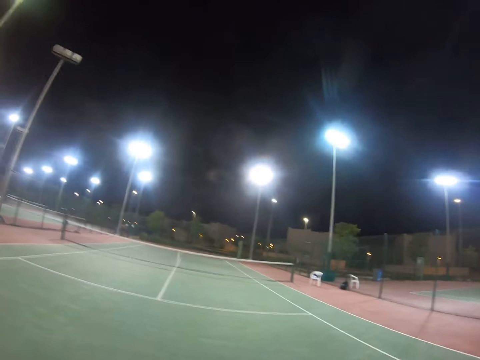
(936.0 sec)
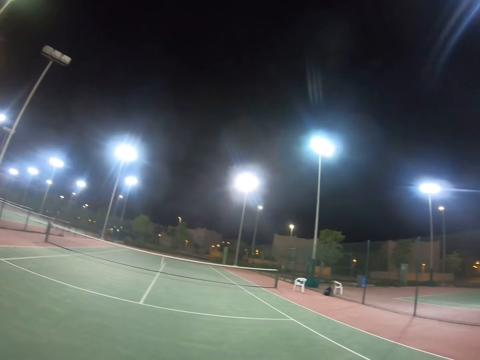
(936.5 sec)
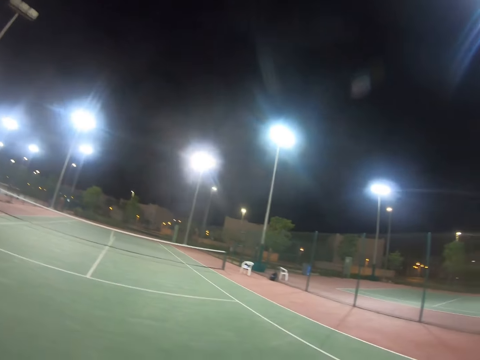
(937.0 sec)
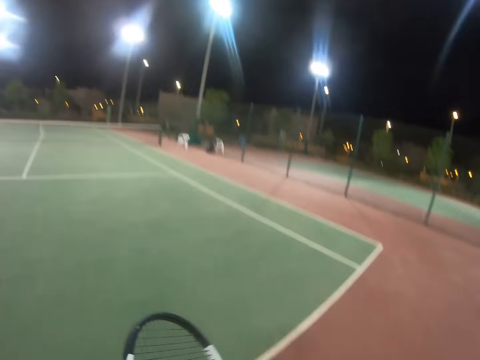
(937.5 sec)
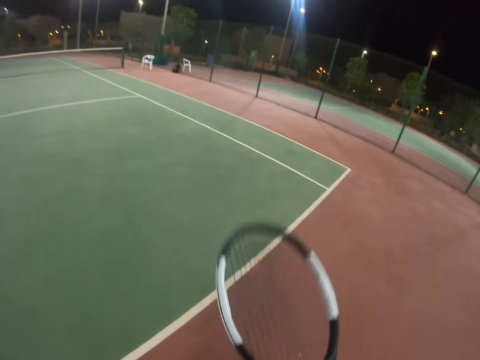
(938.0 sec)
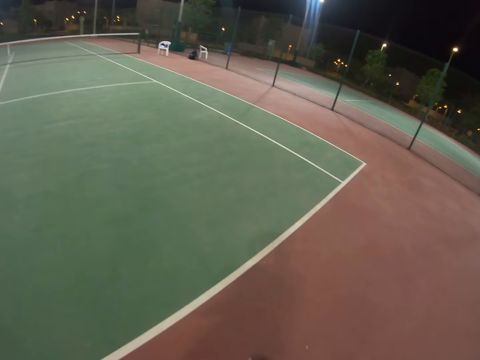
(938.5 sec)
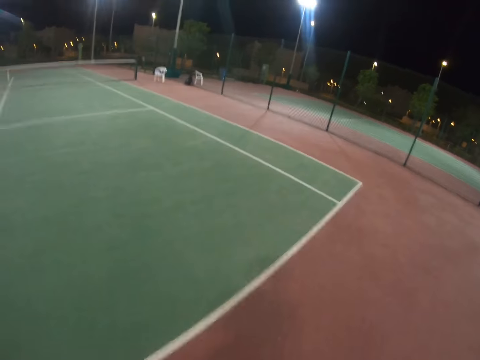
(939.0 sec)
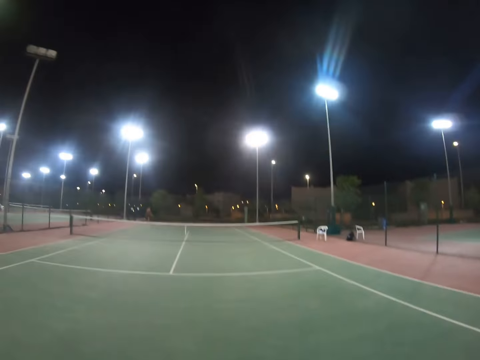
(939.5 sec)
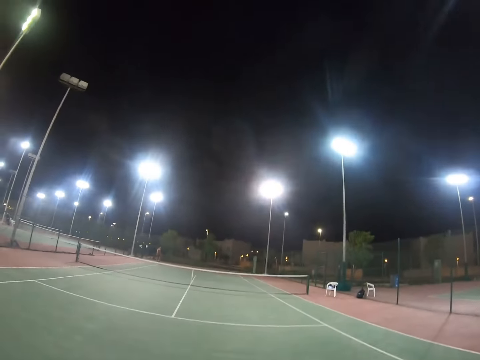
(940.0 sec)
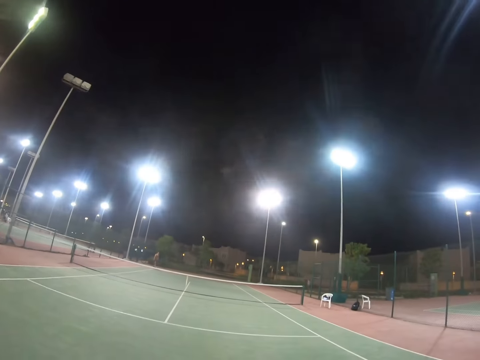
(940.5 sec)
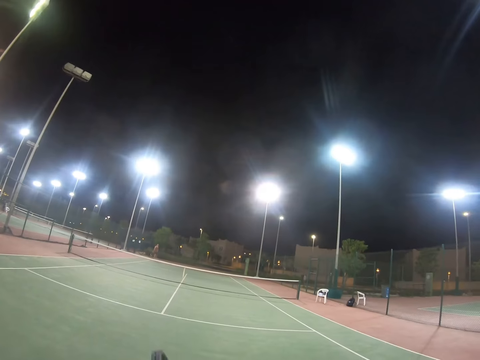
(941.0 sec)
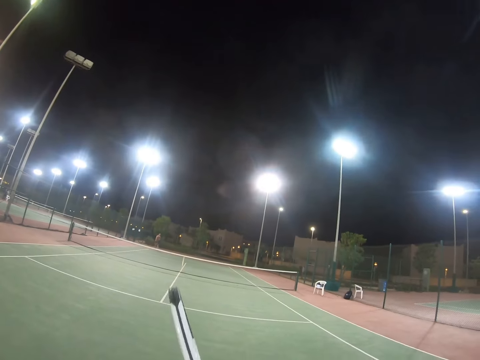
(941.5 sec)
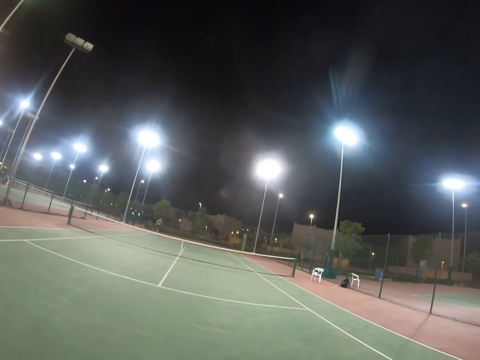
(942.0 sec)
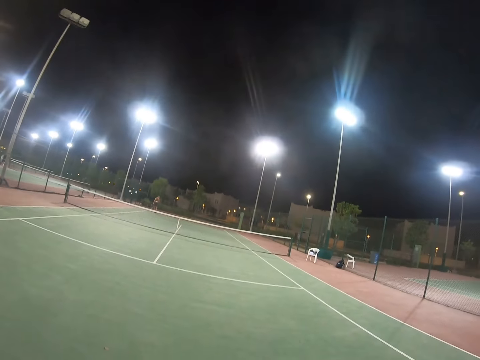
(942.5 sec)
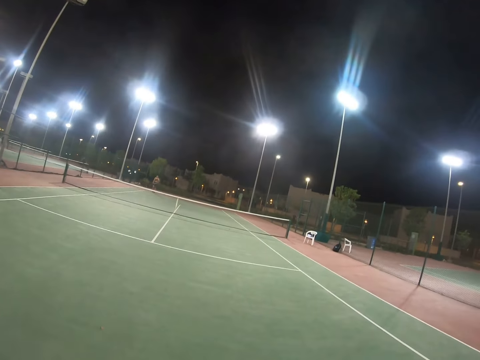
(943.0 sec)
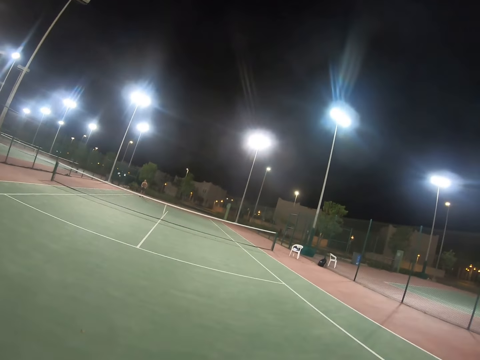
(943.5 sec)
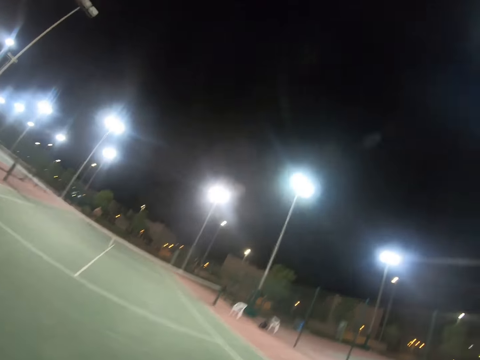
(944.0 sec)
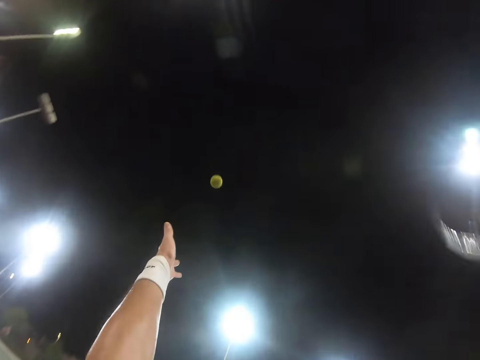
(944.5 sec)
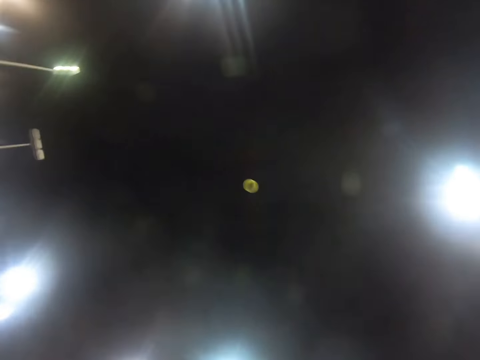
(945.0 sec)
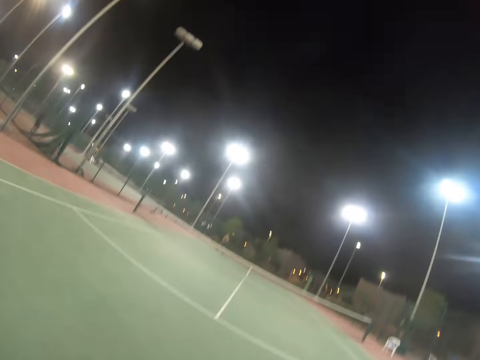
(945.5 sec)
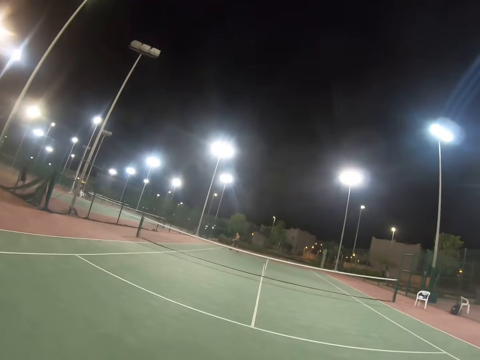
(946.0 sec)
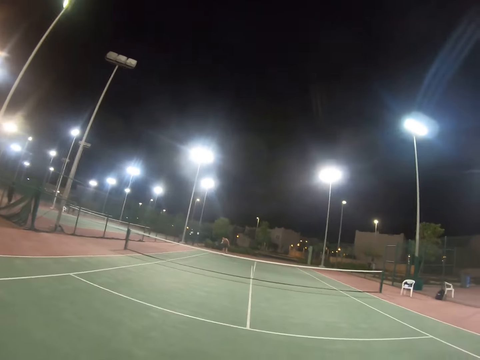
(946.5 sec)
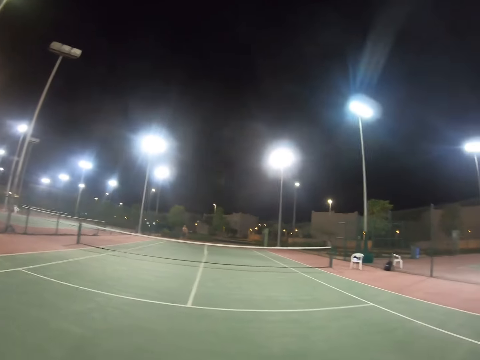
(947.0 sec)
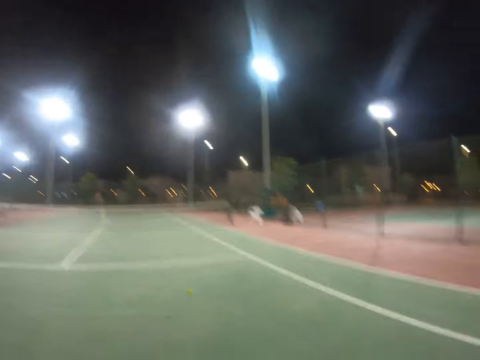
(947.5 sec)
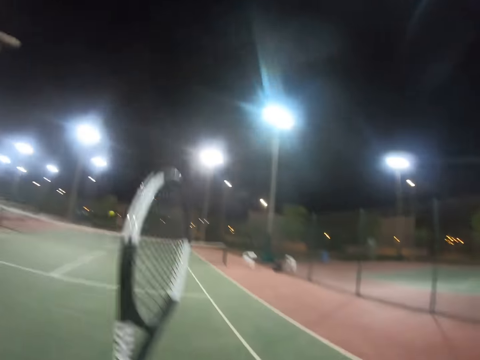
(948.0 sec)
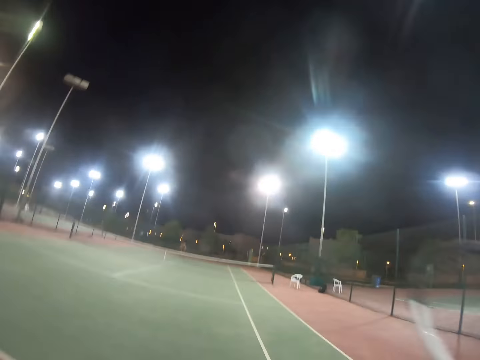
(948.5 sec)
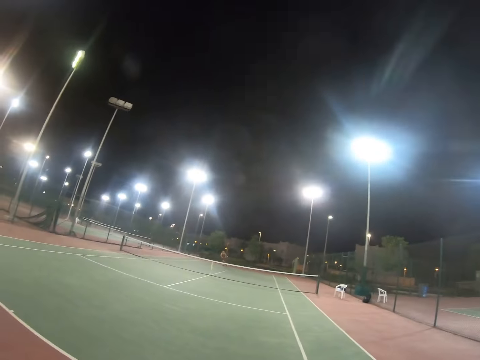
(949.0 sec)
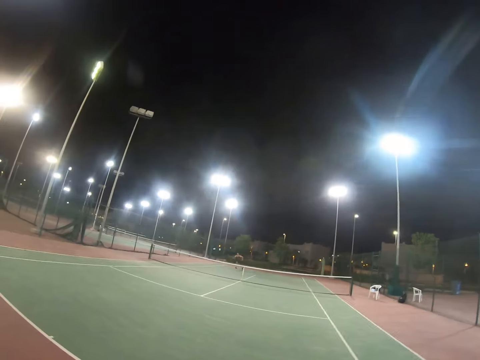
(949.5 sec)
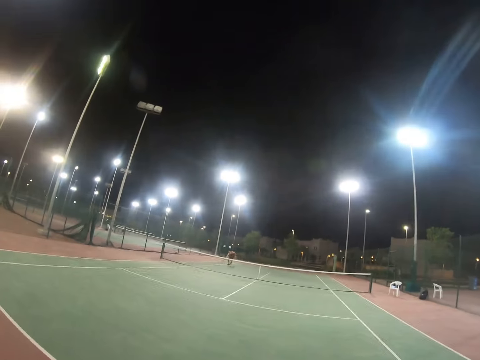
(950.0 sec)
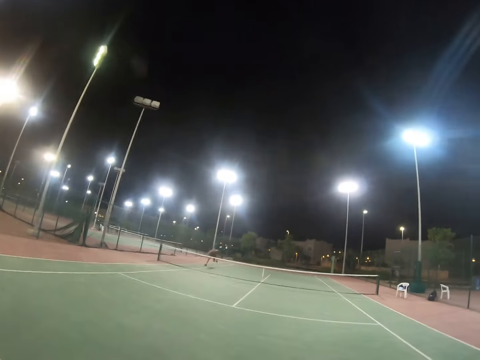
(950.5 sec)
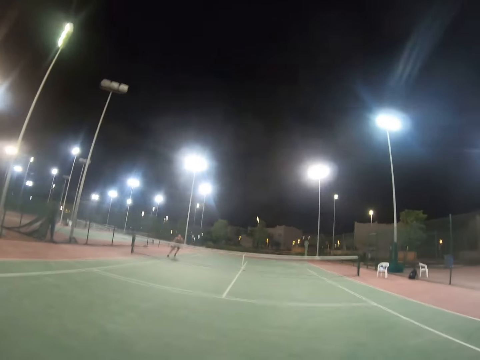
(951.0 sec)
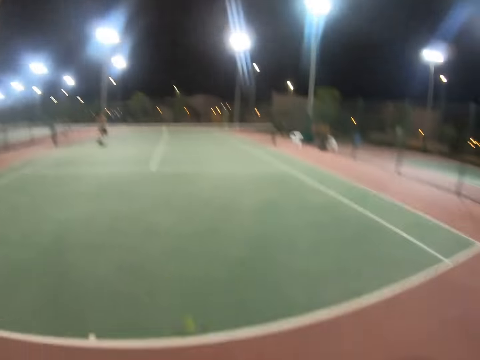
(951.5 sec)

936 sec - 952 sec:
The camera wearer looks around the tennis court. A person walks on the tennis court. The camera wearer tosses the tennis ball and serves the tennis ball with the tennis racket. The person serves the tennis ball with the tennis racket. The camera wearer serves the tennis ball with the tennis racket. The person runs on the tennis court and serves the tennis ball with the tennis racket.

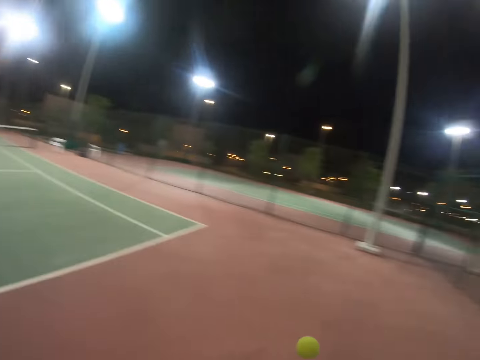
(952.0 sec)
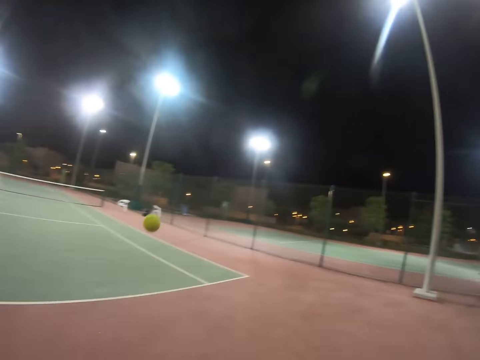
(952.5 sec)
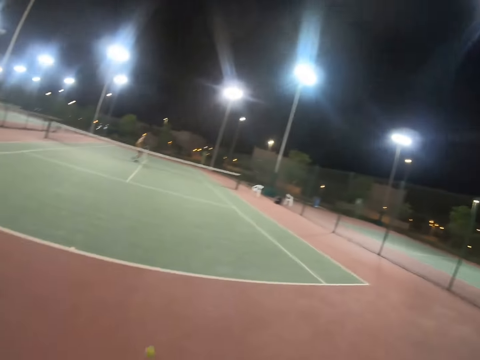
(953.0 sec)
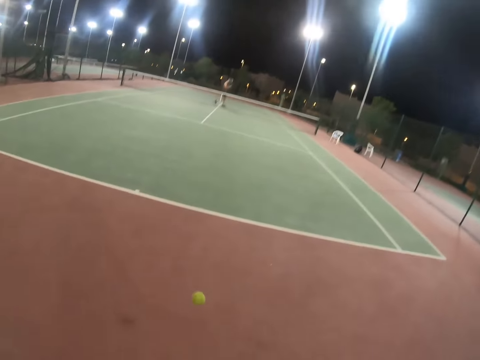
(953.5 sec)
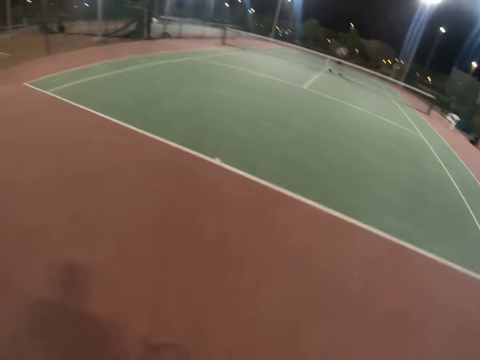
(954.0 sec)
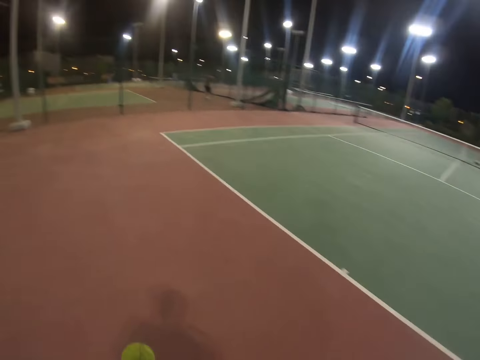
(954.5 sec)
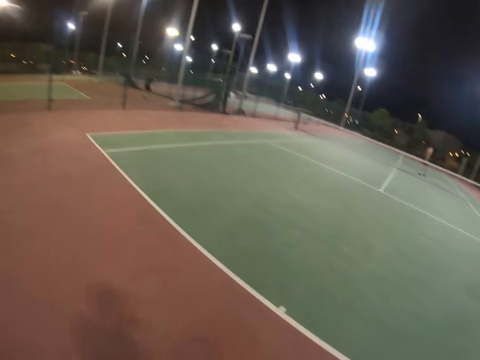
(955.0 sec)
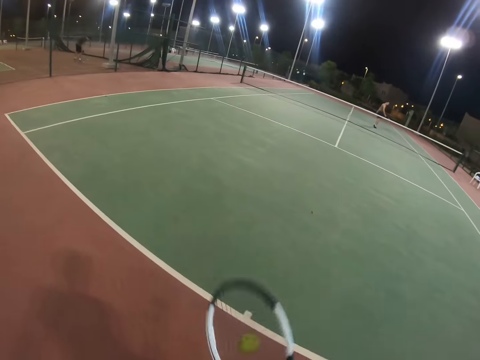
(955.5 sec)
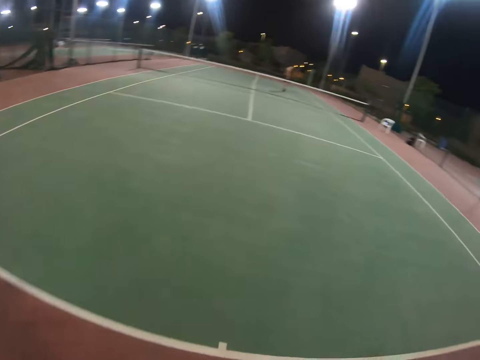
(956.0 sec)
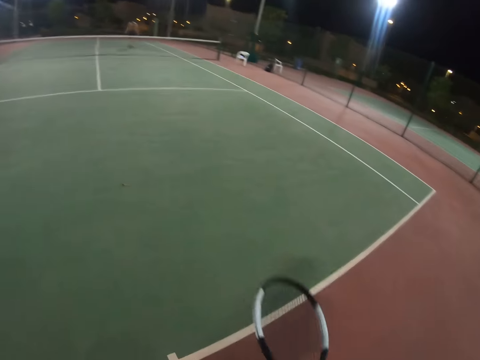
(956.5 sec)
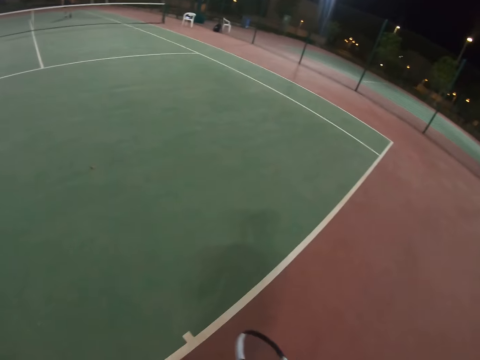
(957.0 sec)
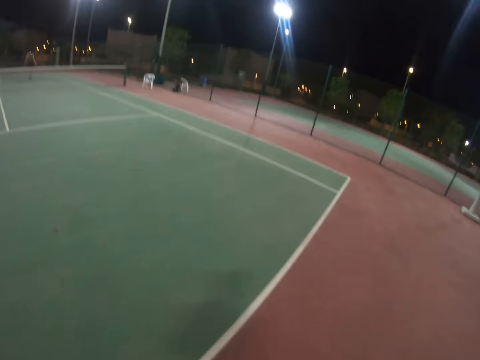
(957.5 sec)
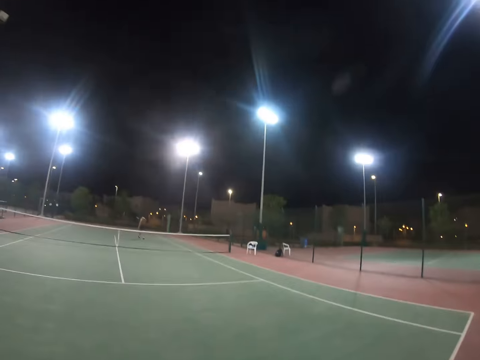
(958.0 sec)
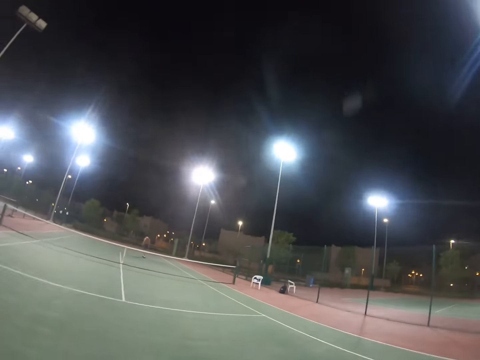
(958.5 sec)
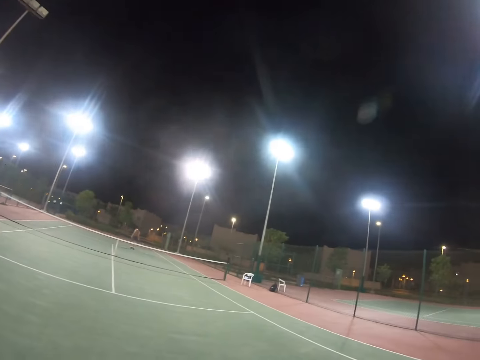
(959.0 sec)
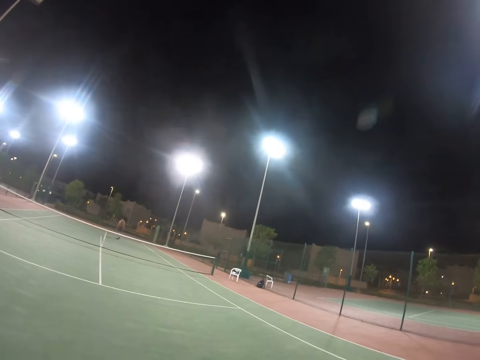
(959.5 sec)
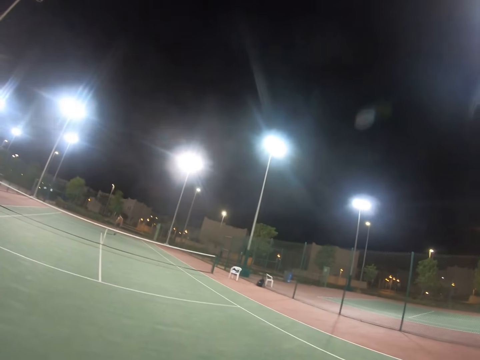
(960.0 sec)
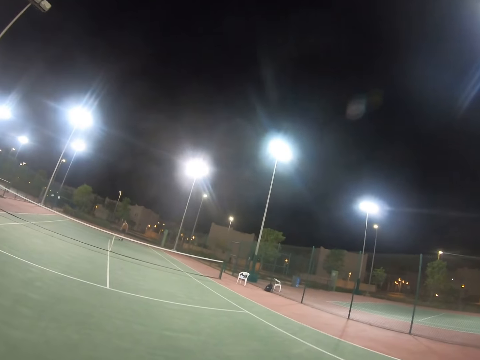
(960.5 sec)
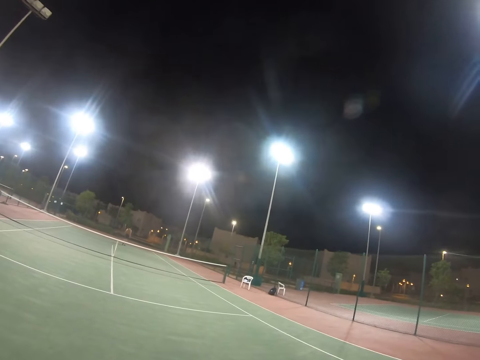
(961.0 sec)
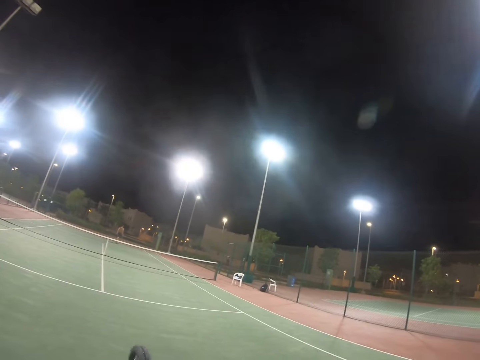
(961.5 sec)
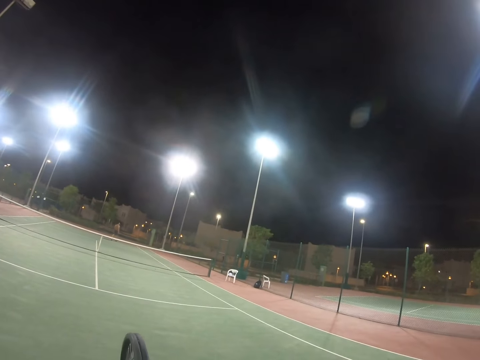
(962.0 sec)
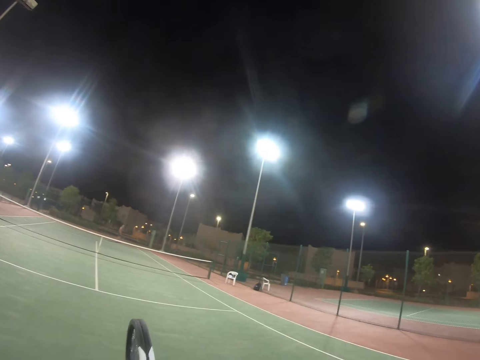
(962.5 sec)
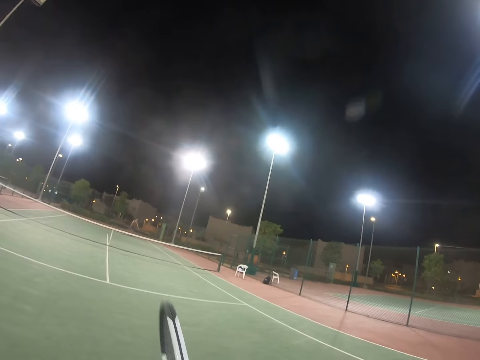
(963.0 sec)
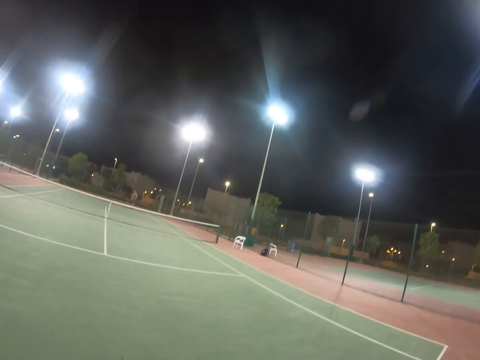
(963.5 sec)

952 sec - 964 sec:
The camera wearer serves the tennis ball with the tennis racket. They walk on the tennis court. A person walks on the tennis court.
